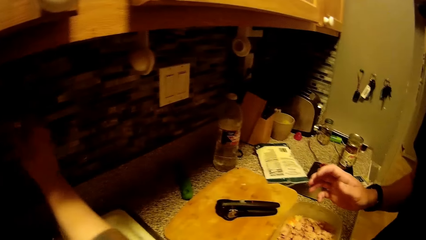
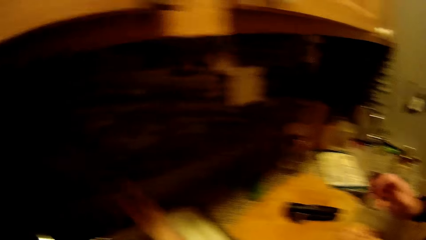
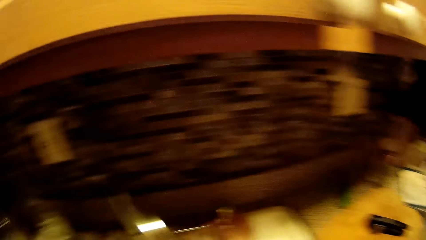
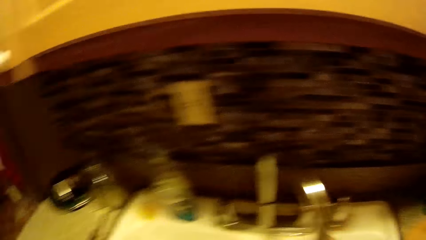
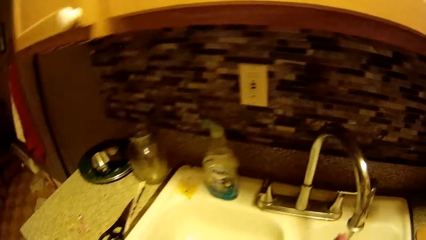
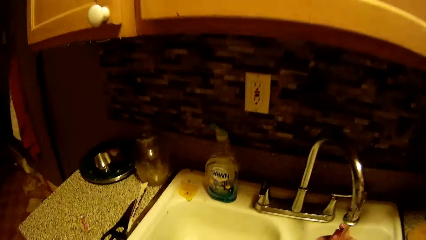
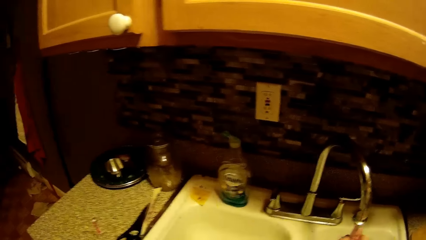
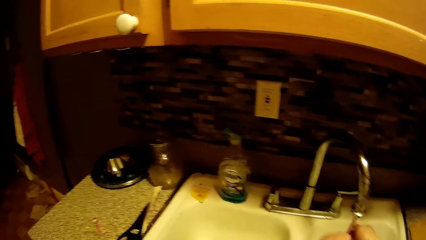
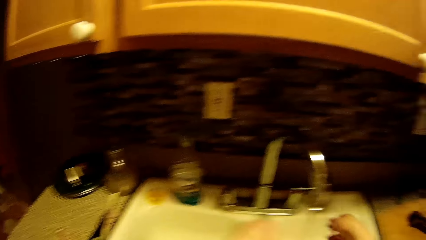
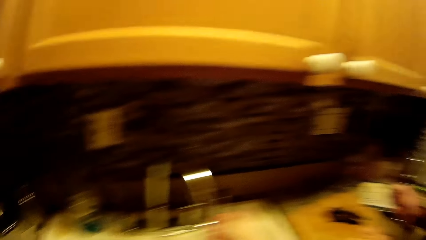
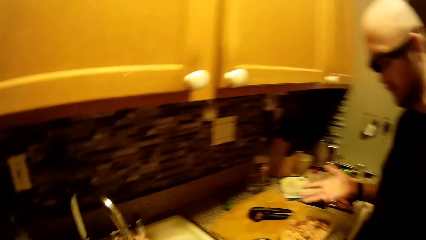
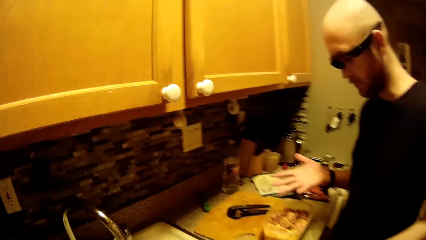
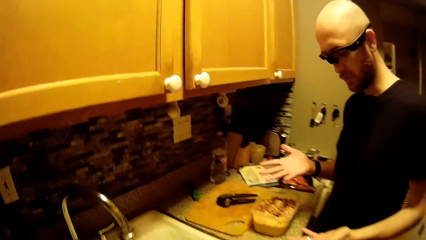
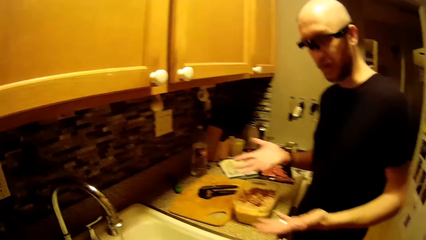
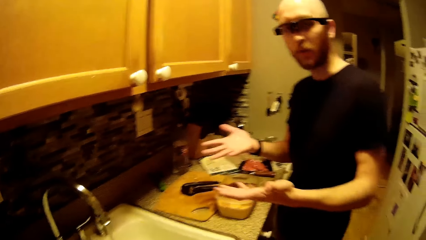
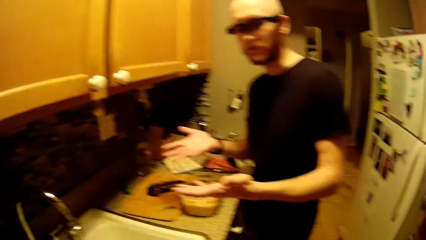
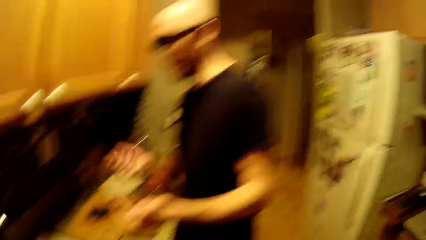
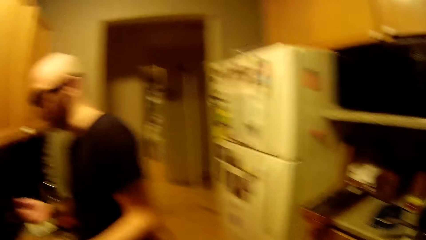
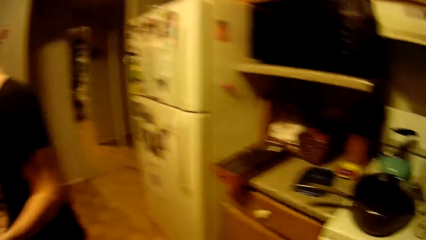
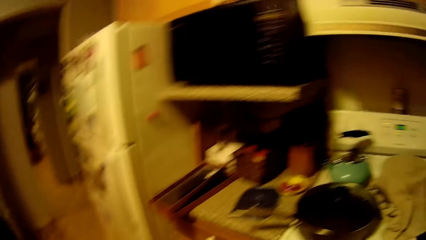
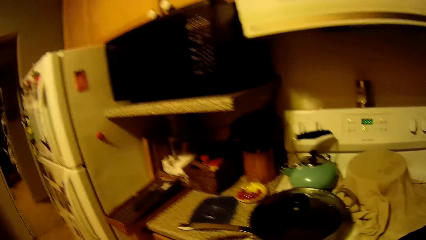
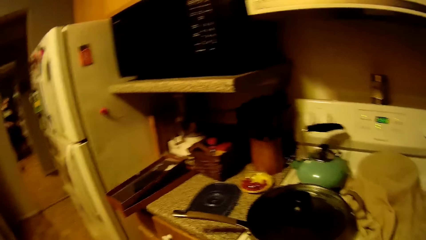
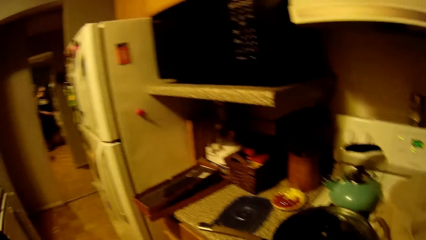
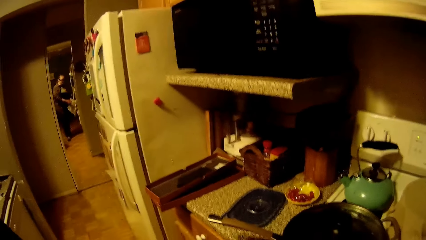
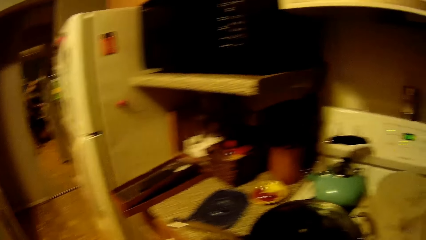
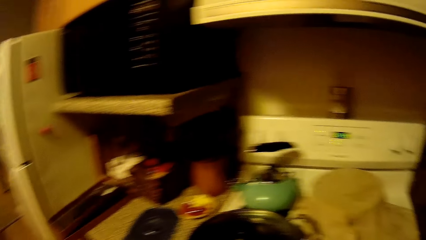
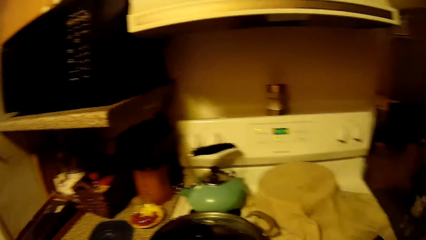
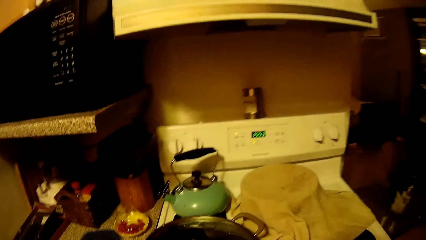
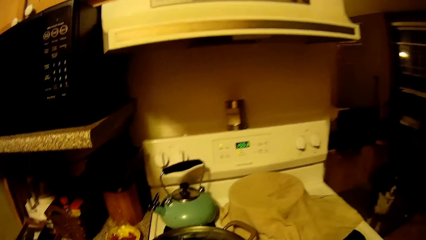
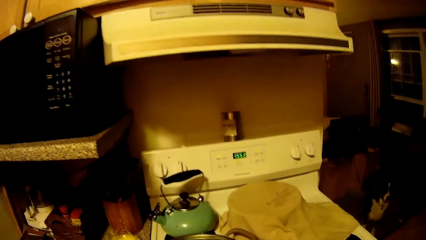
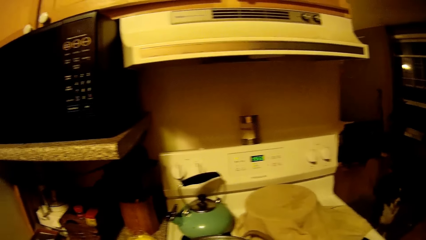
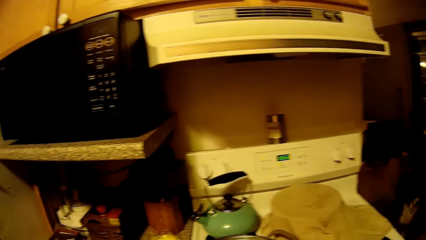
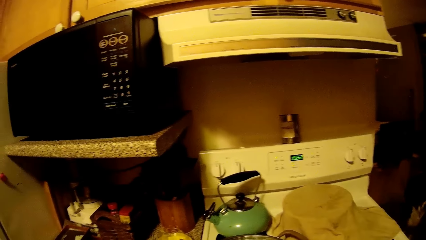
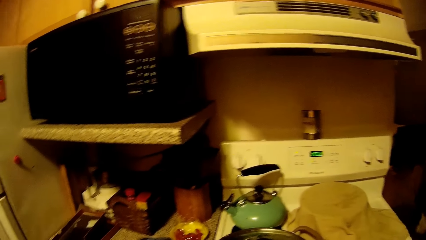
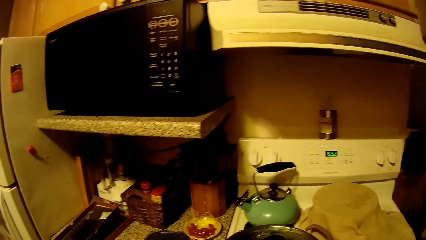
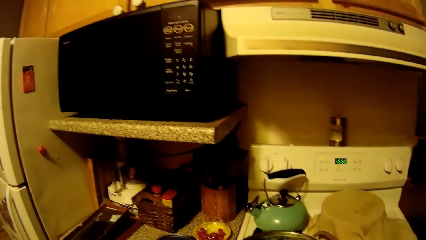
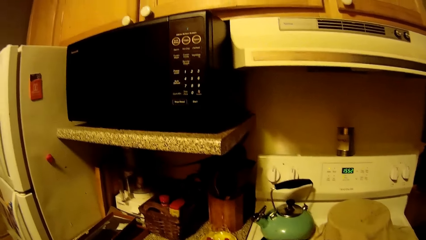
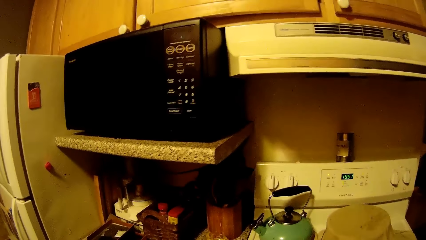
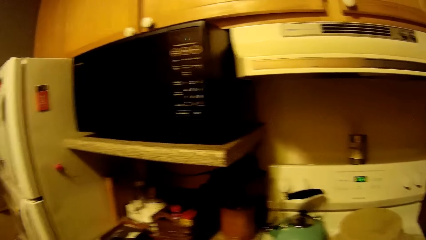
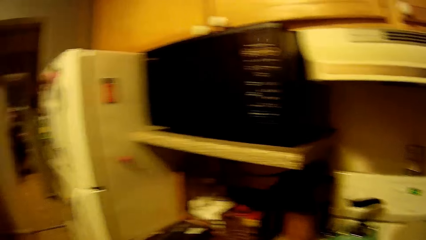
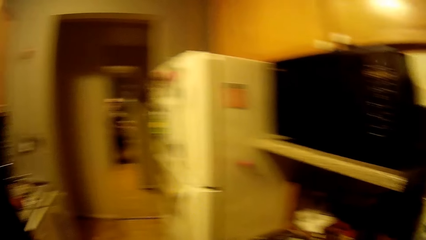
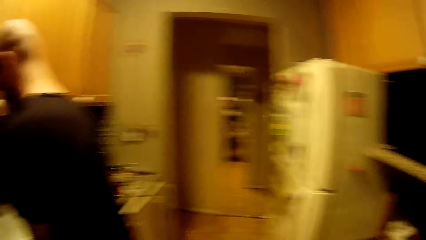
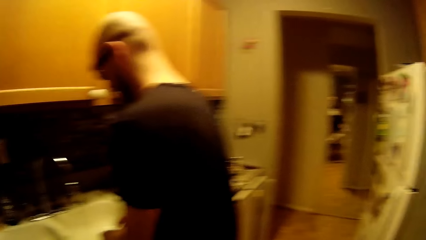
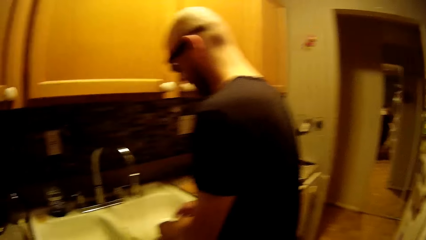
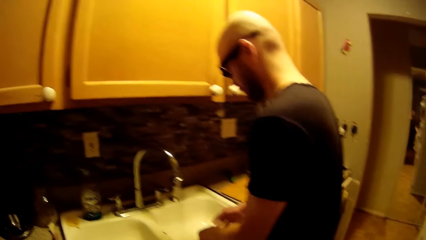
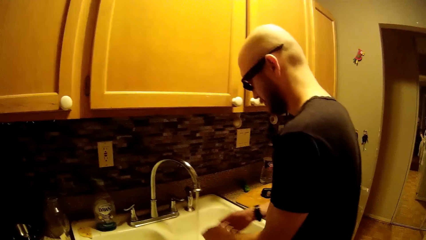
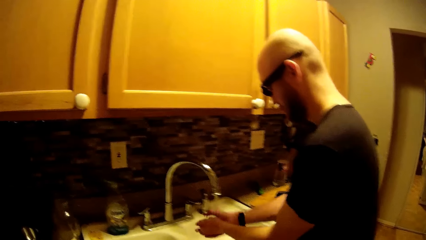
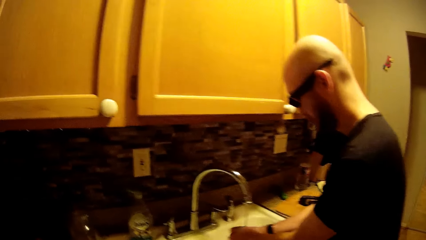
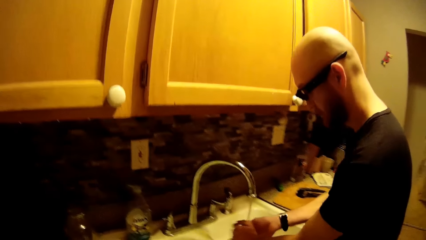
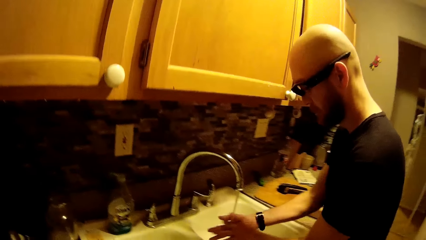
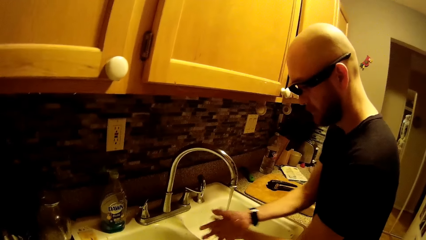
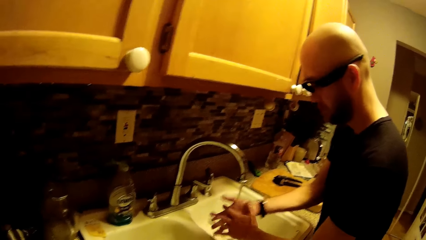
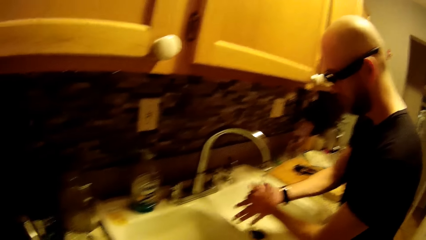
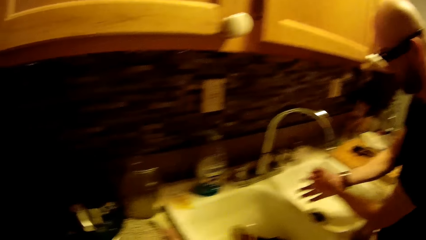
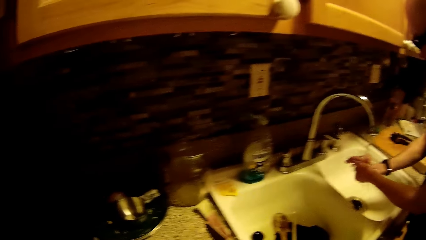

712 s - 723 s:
The camera wearer drops the sprayer on the sink with her right hand. She speaks to the man. She rinses both hands inside the sink. The man speaks to the camera wearer. The man rinses both hands inside the sink.

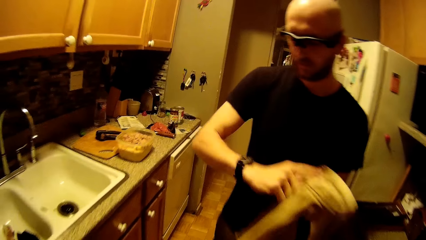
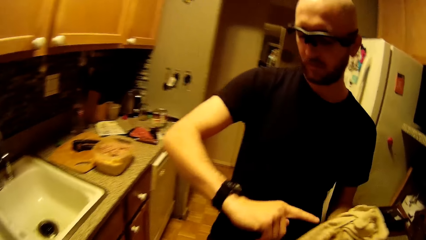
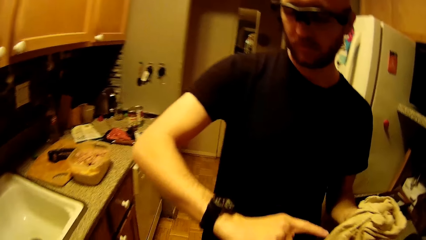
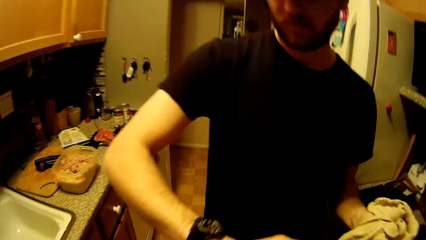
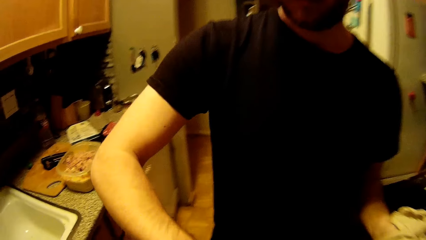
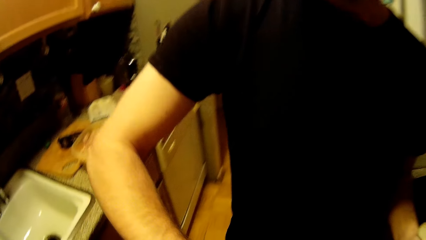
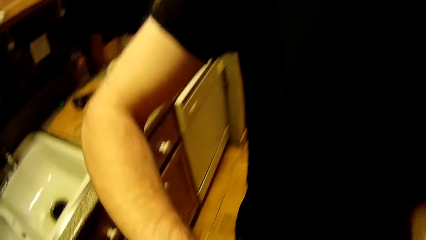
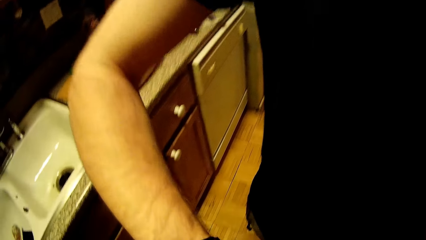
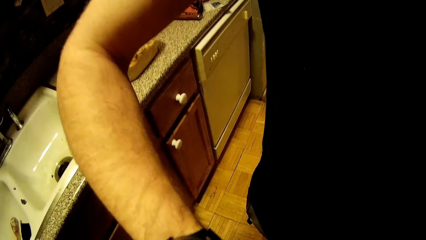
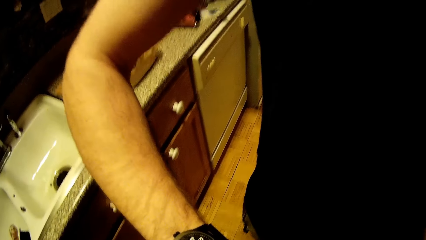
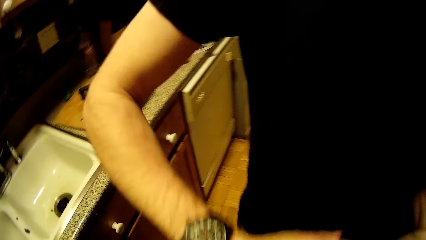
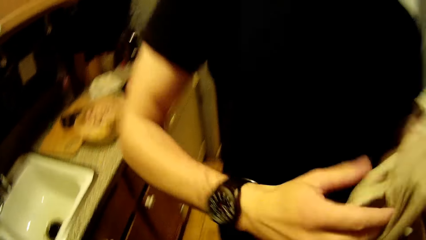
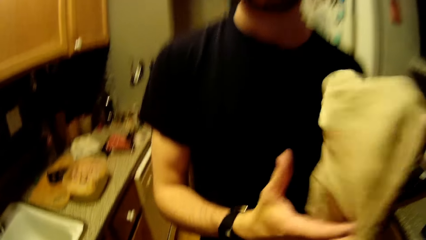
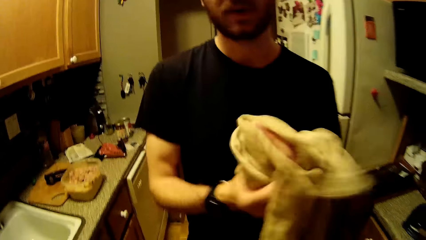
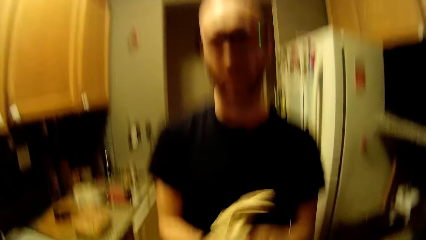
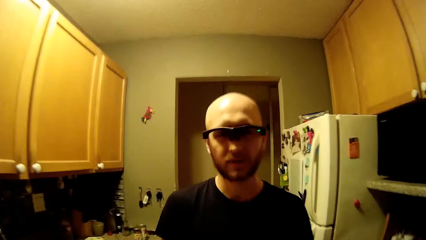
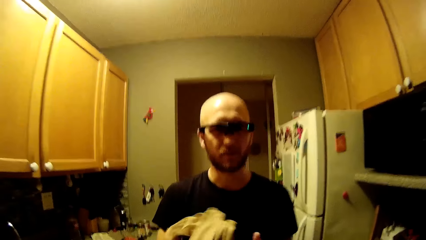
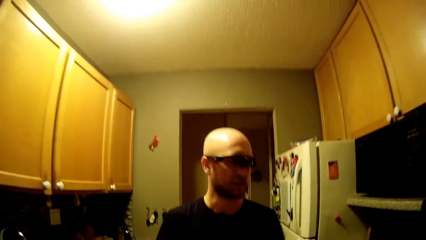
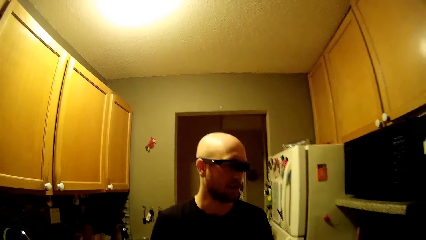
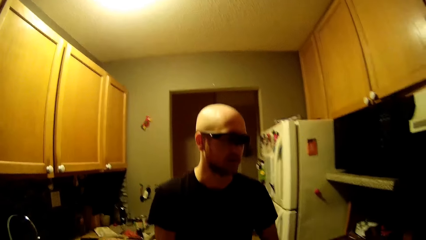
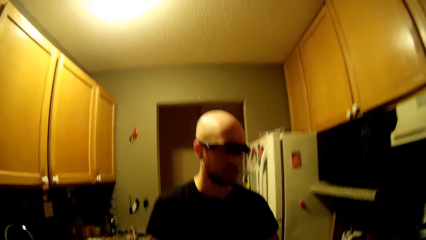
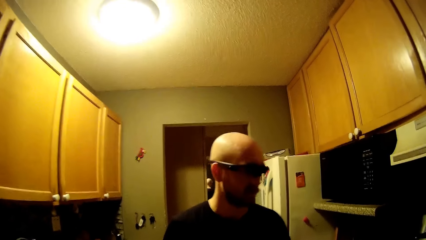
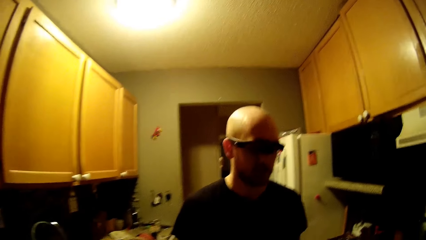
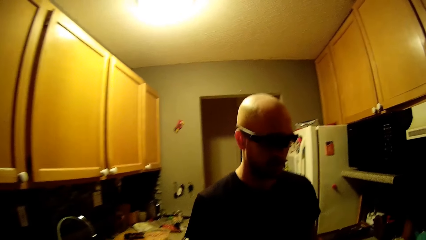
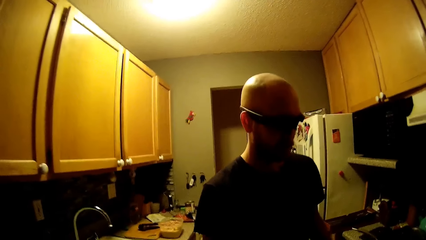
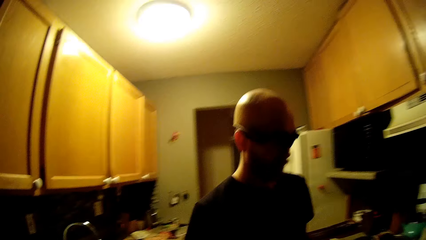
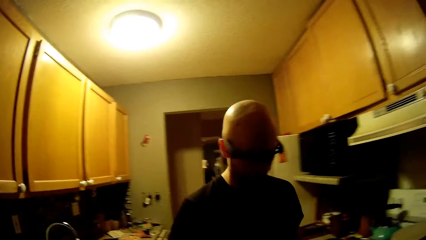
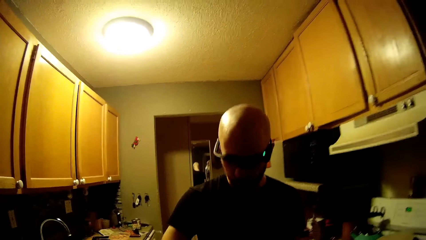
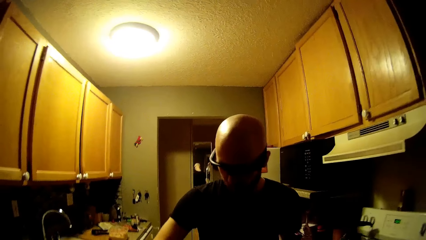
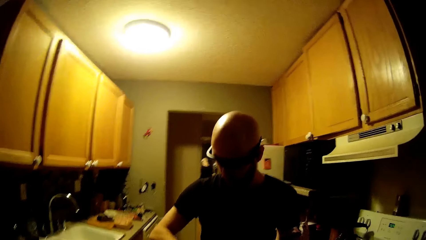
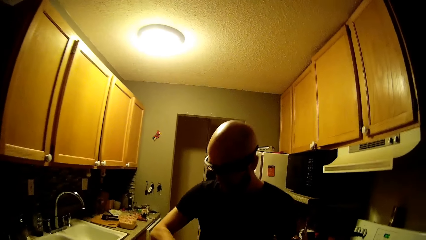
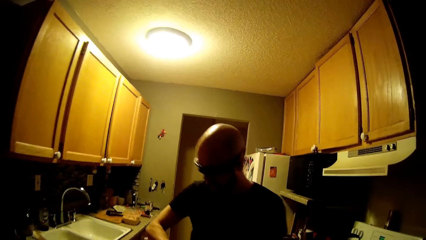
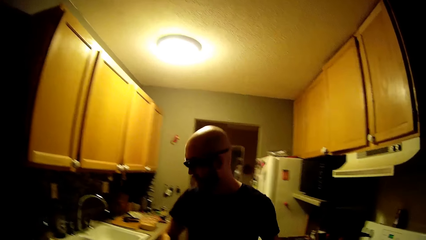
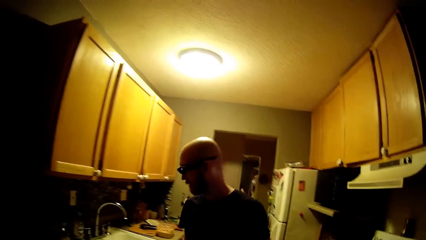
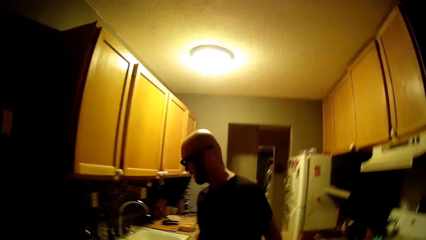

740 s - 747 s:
The man speaks to the camera wearer.
